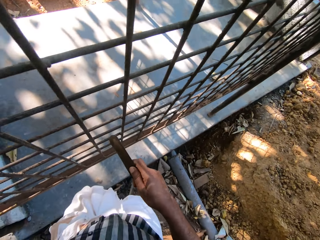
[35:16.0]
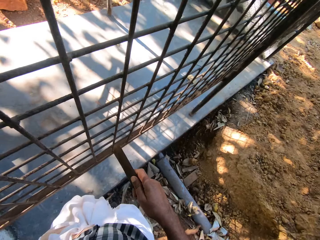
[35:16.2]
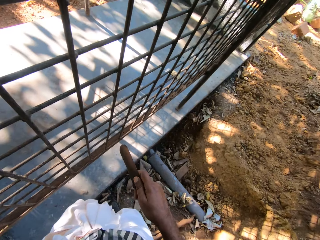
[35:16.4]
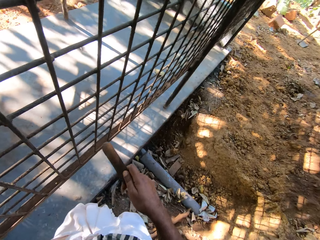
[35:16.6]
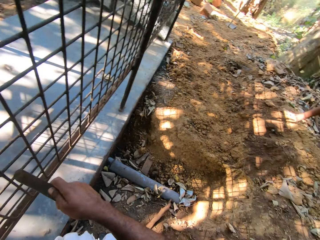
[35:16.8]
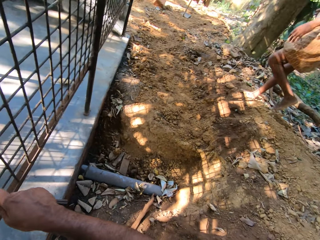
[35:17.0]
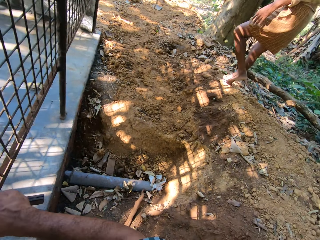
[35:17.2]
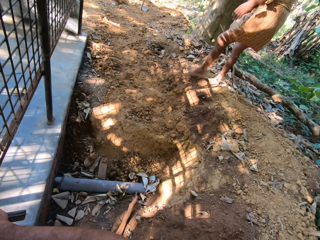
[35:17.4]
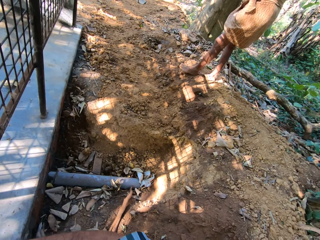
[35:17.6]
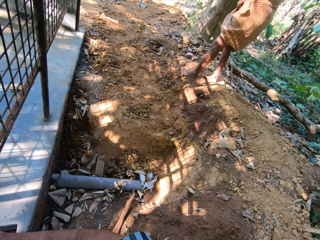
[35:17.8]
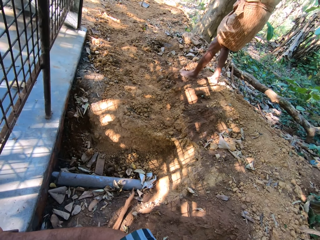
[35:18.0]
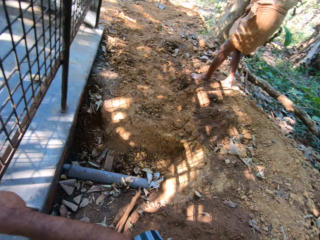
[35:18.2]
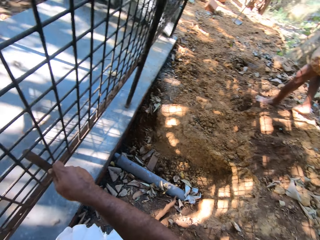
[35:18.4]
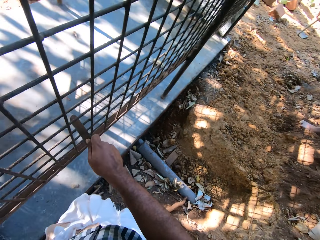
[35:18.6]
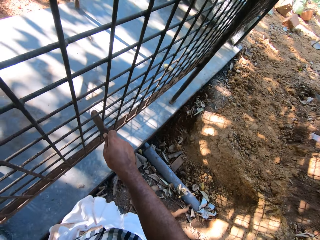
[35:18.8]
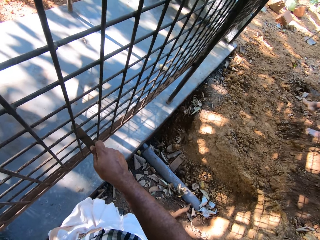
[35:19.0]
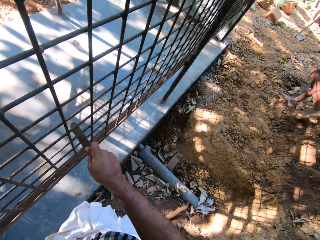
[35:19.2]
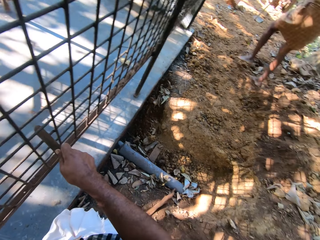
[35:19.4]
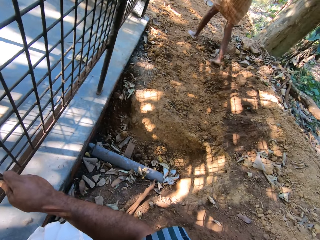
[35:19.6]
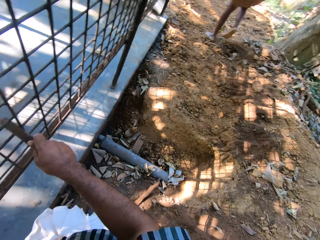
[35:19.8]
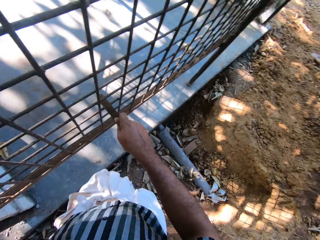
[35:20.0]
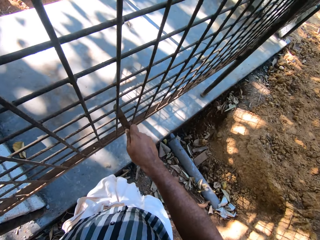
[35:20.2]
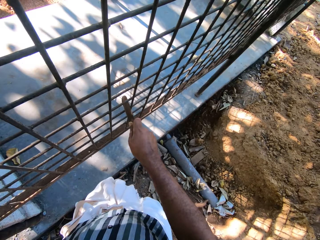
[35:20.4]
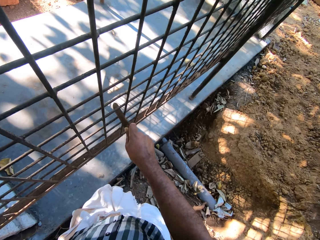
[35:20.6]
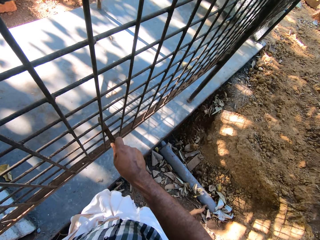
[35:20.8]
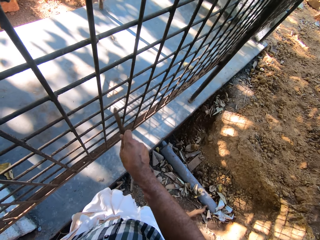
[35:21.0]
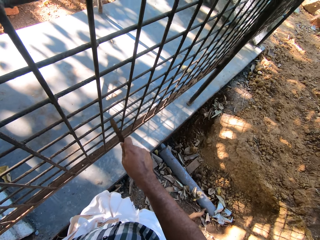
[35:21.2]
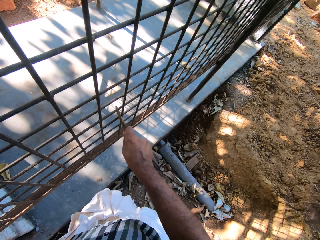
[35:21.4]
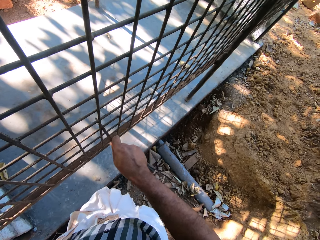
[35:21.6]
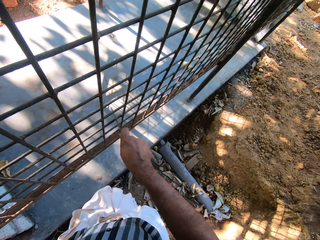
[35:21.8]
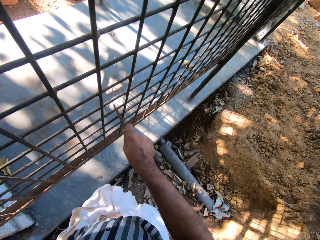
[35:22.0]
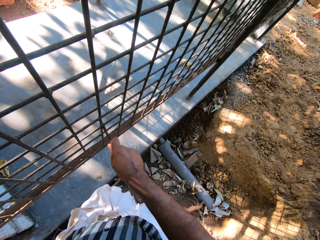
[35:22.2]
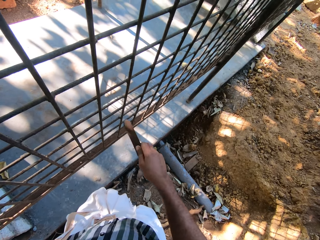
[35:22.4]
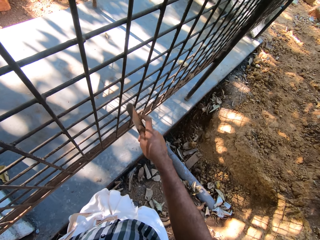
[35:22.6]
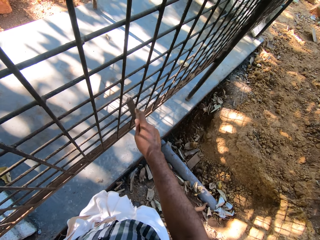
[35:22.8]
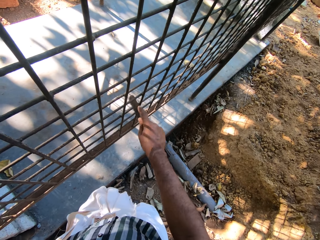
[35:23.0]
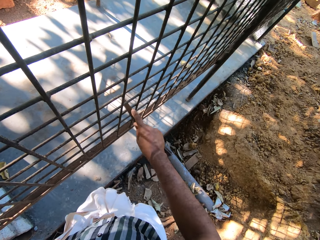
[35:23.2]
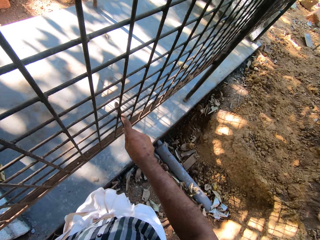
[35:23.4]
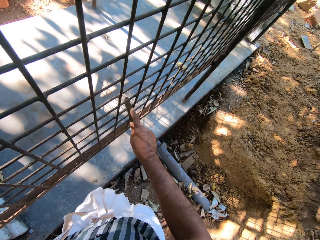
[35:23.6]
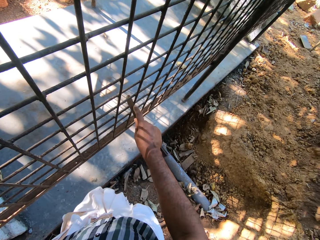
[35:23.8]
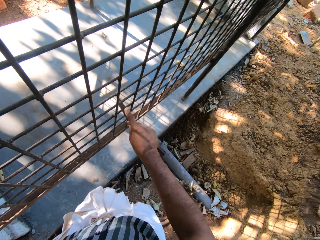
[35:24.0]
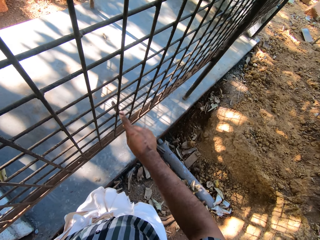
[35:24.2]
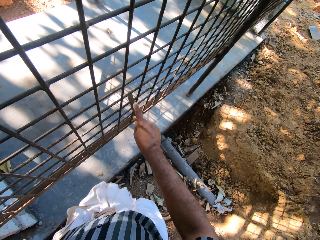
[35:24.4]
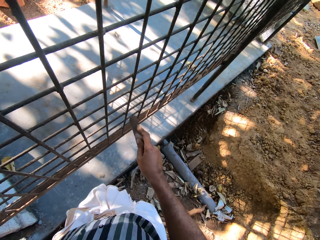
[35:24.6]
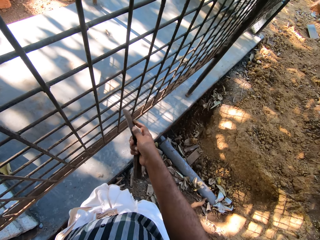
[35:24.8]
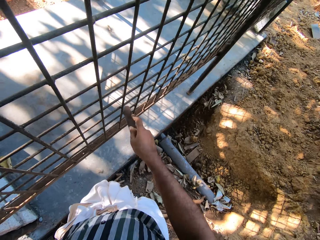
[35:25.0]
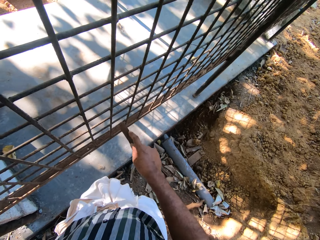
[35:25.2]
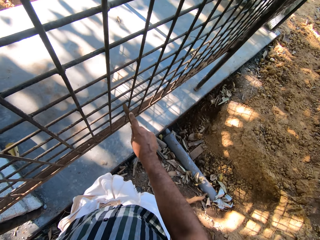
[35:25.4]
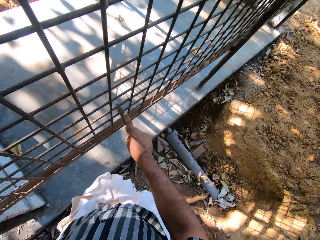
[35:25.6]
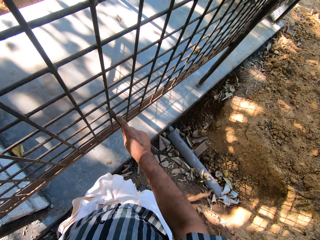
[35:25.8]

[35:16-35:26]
The camera wearer scrapes the cage on the ground with the scraper in his right hand.

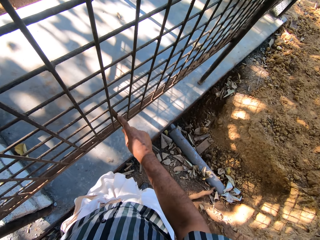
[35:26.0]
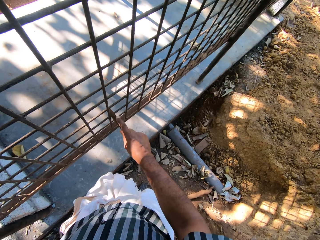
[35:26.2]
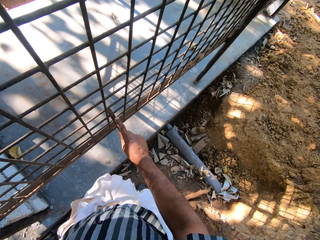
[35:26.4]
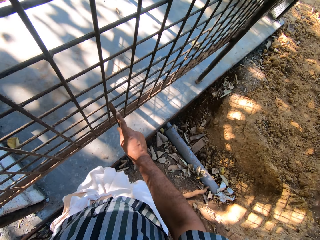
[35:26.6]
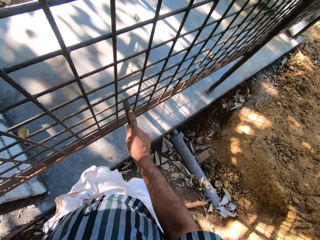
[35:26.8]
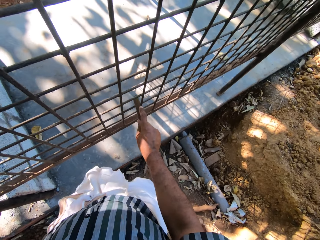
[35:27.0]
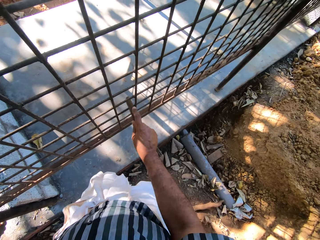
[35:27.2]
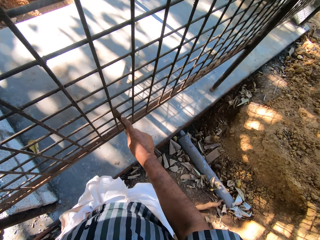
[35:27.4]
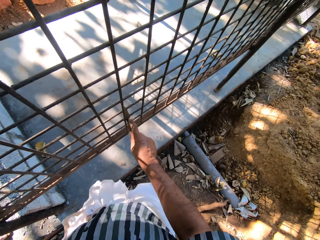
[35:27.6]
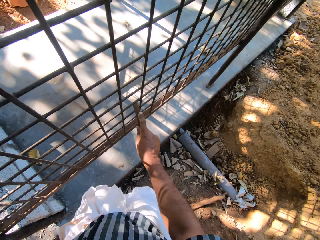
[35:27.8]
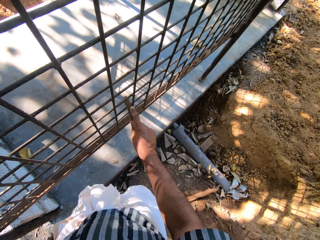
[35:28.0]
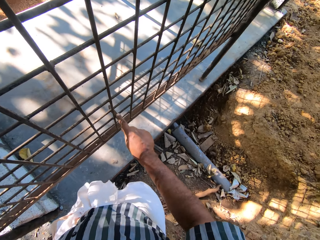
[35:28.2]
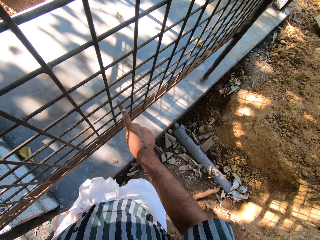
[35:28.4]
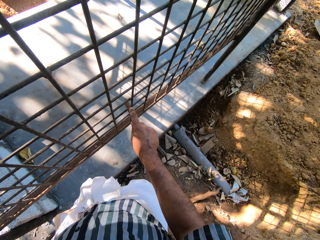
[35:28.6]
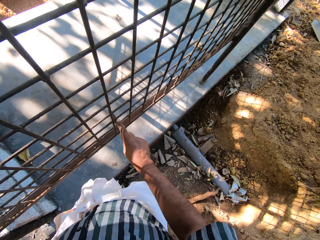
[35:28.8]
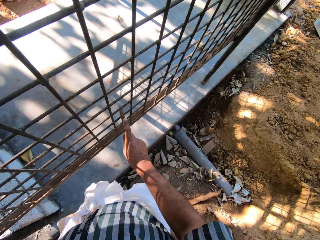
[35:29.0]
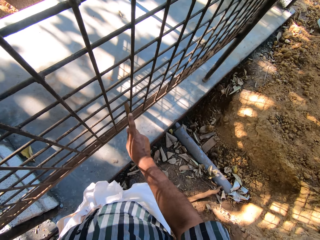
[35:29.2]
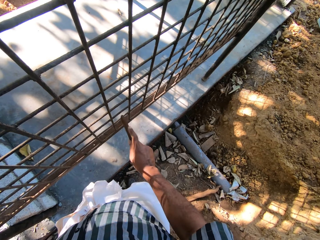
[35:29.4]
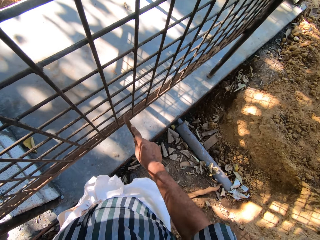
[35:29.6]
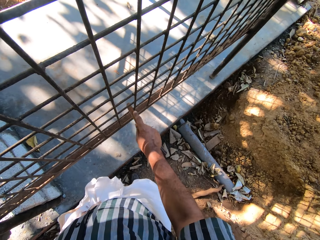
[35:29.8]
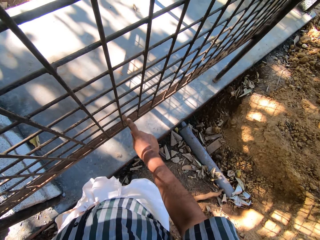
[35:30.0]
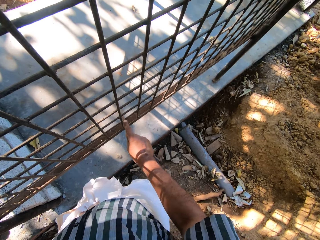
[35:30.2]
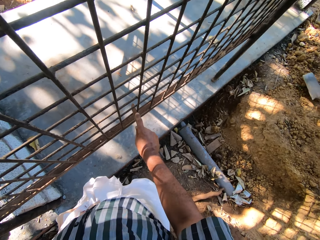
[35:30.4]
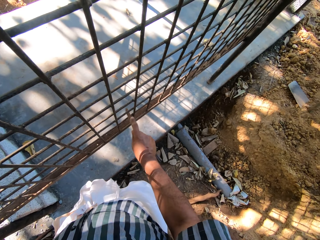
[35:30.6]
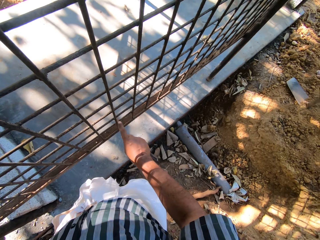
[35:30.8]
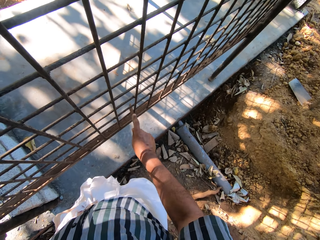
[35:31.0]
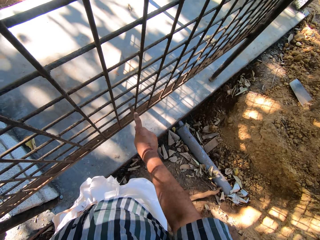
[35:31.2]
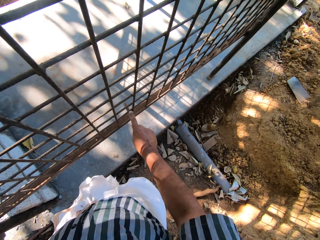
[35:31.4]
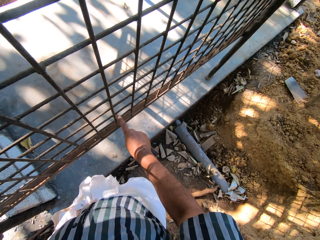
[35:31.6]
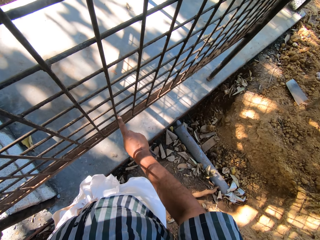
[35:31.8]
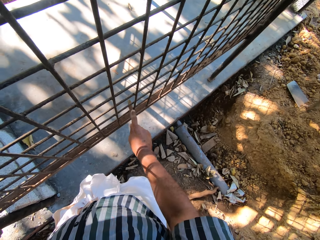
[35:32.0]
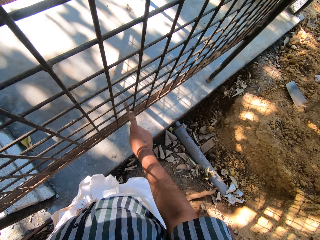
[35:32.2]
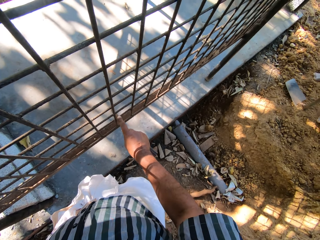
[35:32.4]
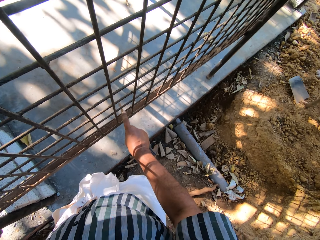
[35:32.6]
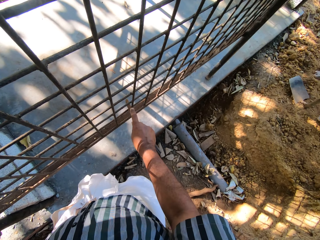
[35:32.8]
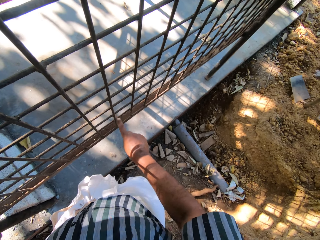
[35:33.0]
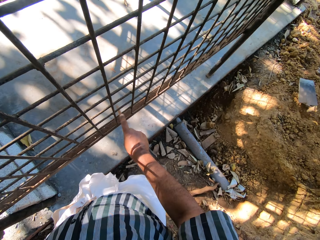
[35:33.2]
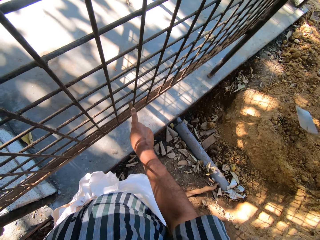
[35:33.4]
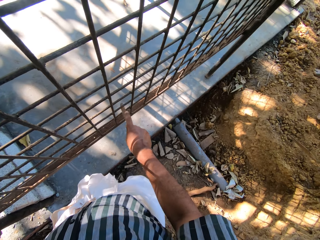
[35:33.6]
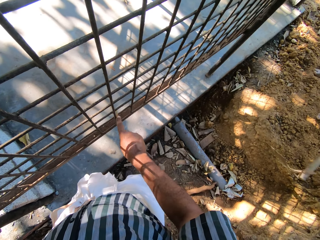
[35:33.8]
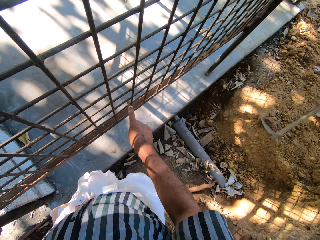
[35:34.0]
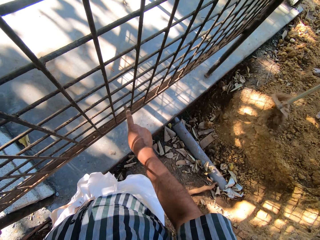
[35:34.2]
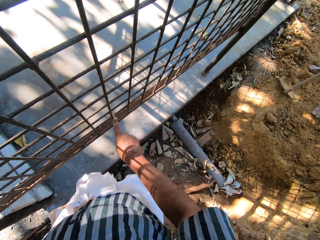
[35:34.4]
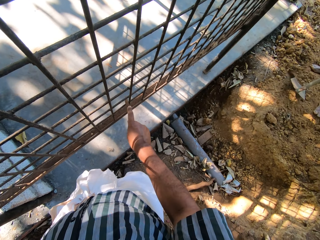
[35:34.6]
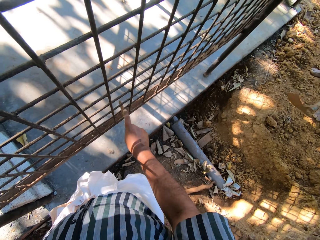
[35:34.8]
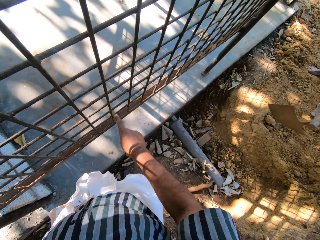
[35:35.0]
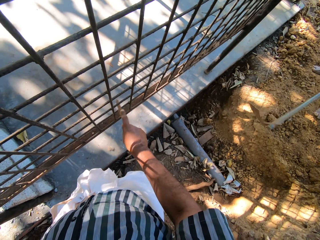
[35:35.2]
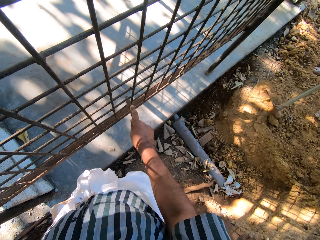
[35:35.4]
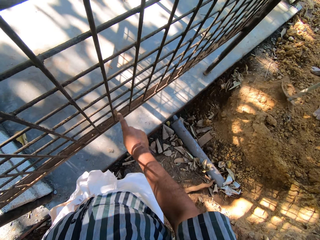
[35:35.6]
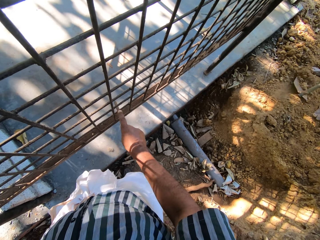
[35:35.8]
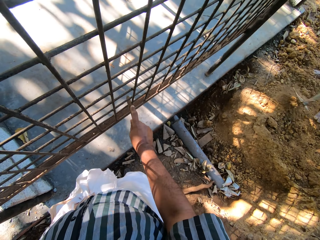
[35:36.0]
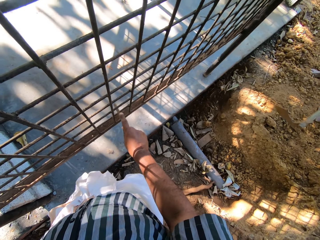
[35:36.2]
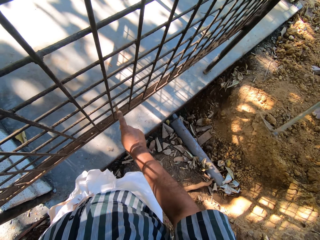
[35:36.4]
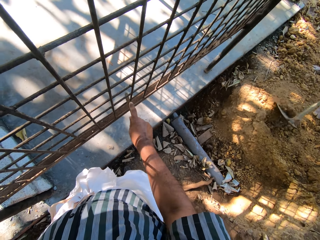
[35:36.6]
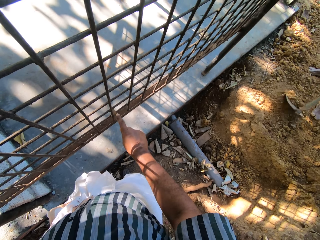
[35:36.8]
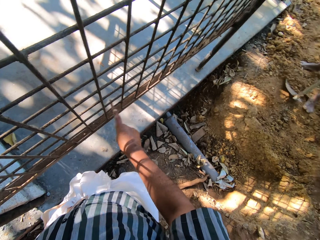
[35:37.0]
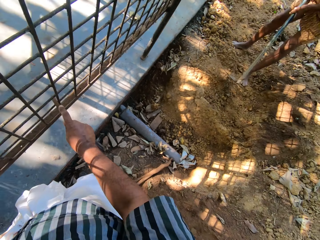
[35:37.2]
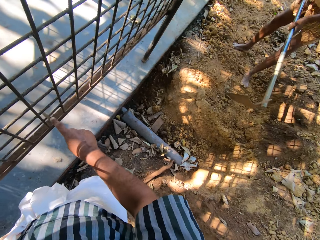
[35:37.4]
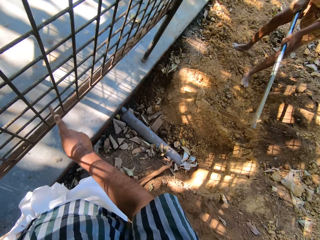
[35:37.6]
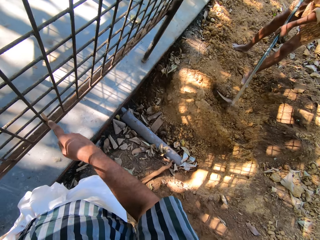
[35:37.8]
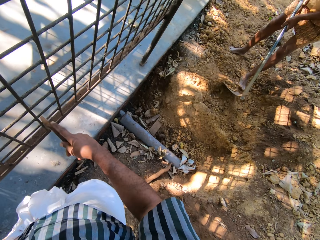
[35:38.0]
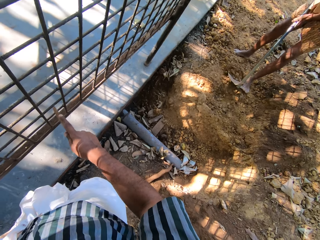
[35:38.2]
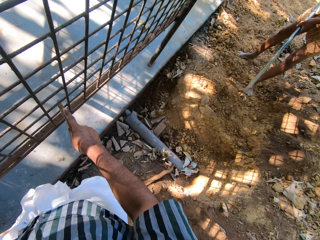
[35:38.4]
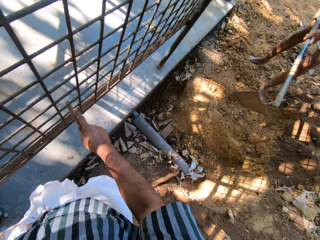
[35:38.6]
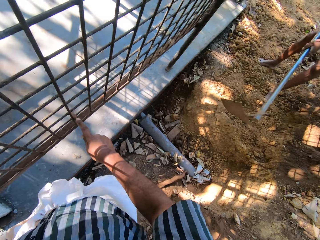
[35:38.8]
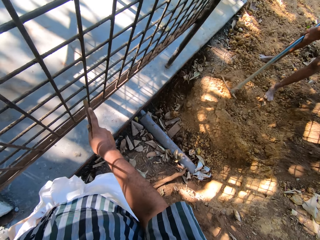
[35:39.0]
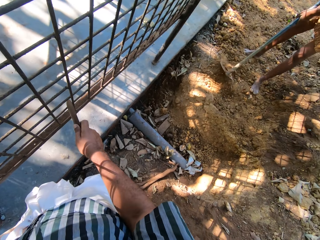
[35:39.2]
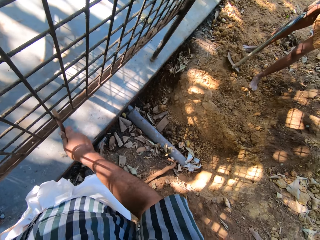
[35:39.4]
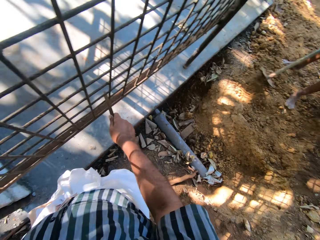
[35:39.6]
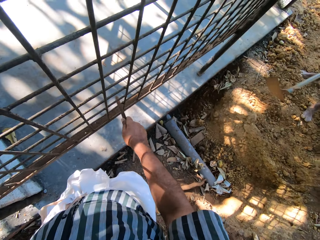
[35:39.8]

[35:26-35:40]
The camera wearer speaks and scratches the metal with a knife. The man packs sand on the ground with the hoe in both hands.
